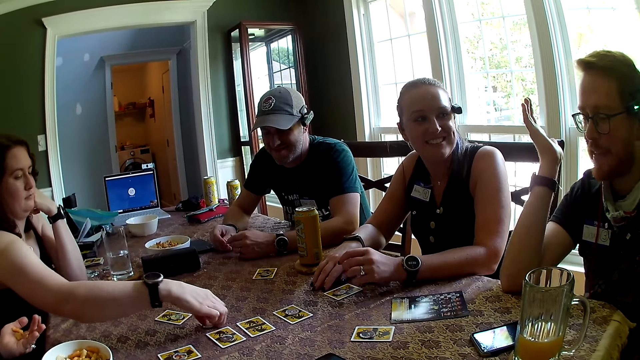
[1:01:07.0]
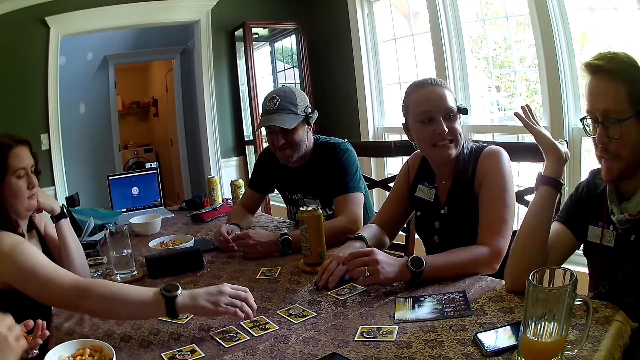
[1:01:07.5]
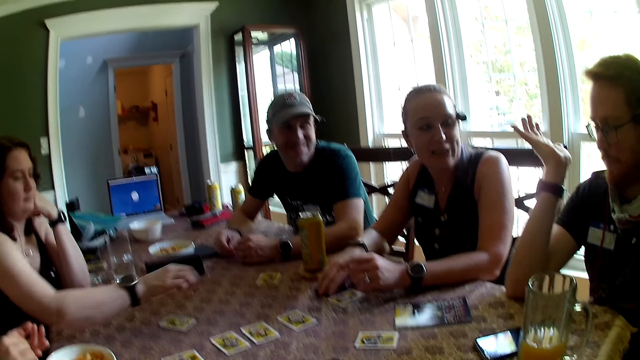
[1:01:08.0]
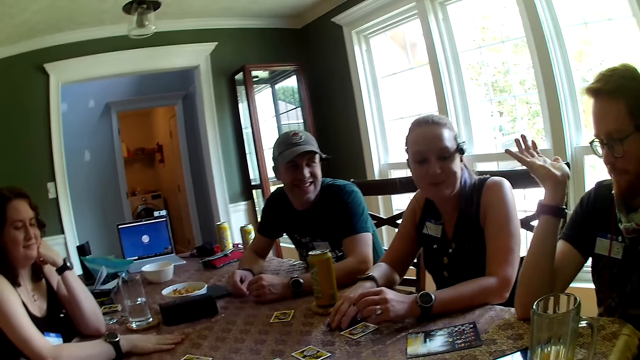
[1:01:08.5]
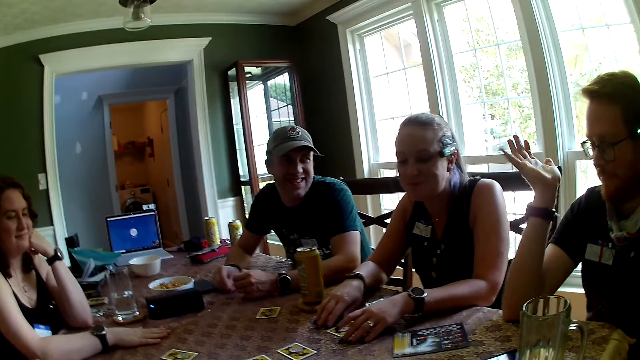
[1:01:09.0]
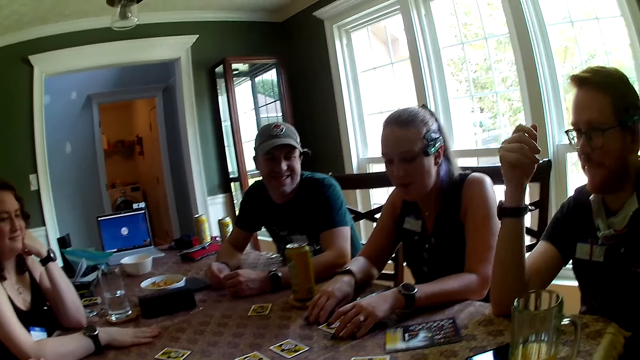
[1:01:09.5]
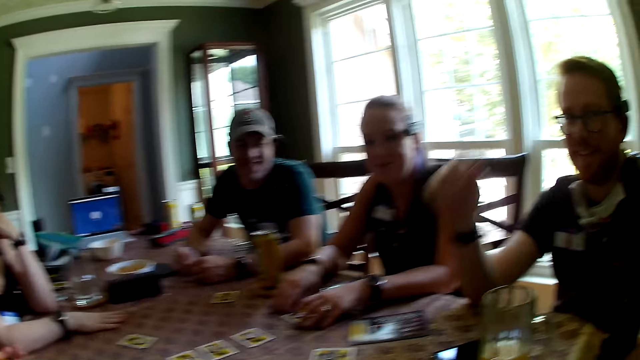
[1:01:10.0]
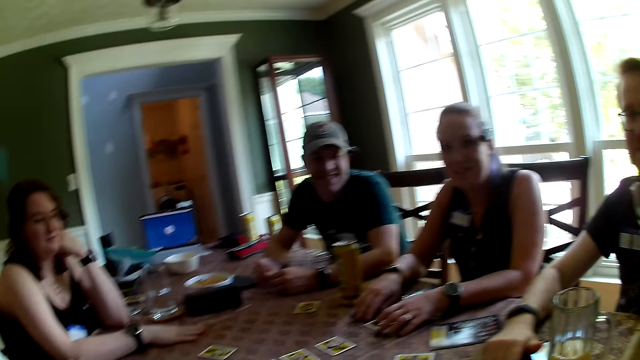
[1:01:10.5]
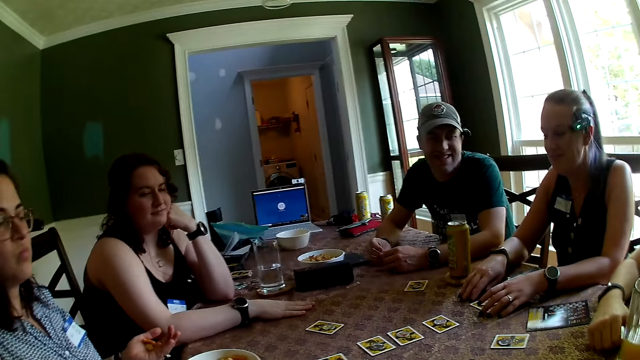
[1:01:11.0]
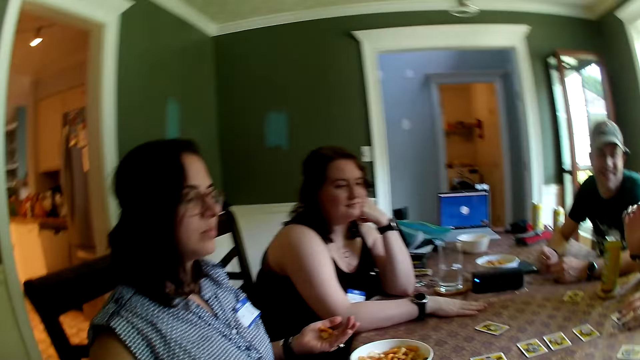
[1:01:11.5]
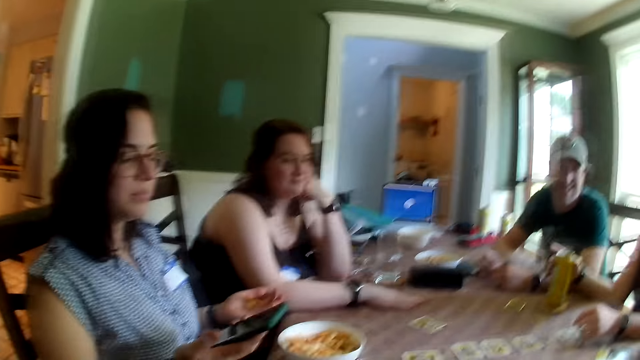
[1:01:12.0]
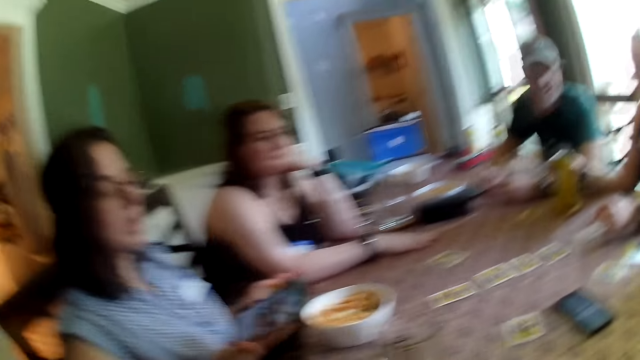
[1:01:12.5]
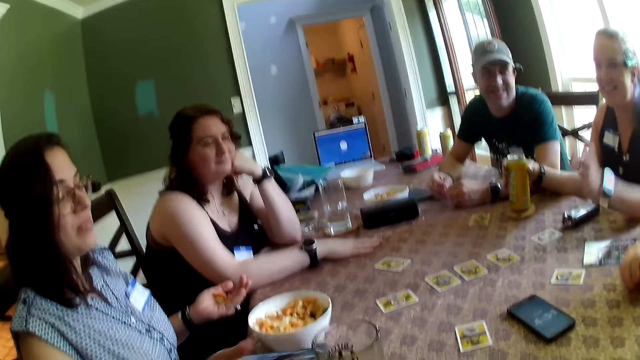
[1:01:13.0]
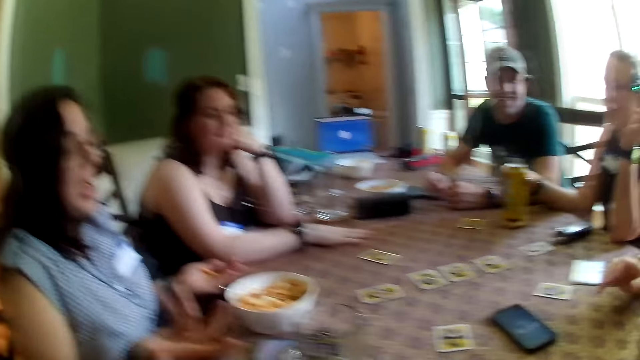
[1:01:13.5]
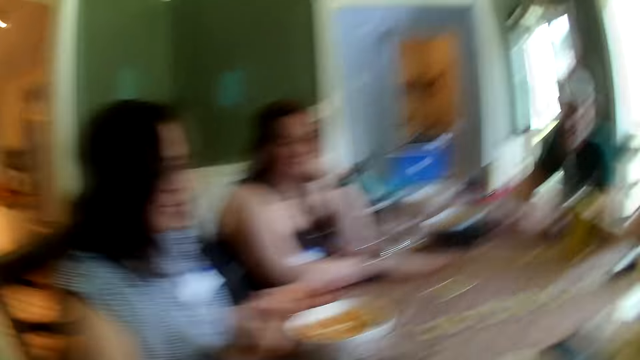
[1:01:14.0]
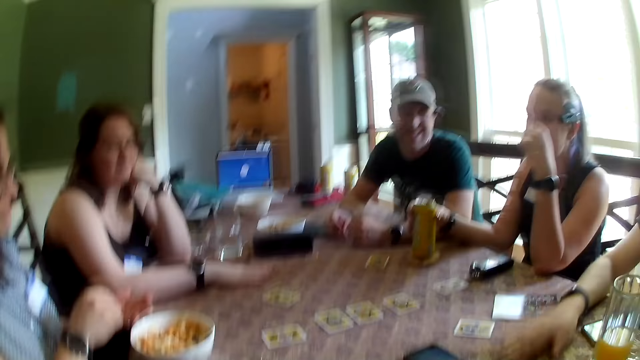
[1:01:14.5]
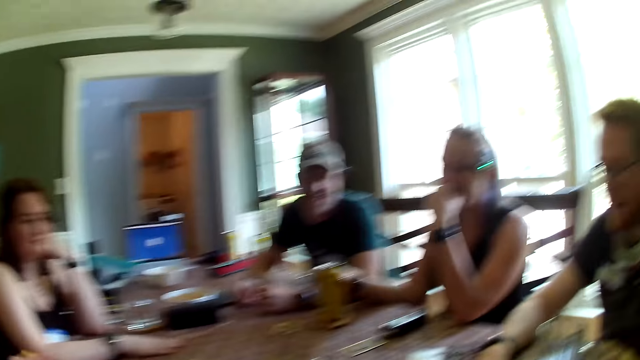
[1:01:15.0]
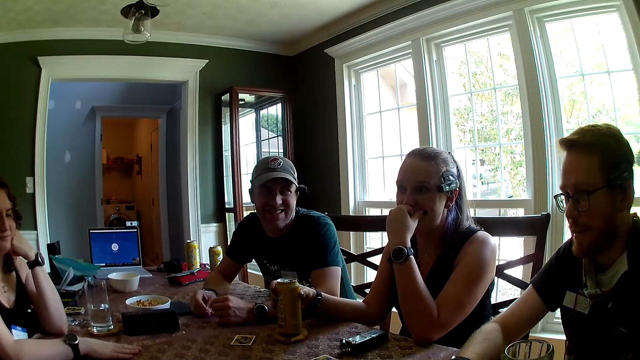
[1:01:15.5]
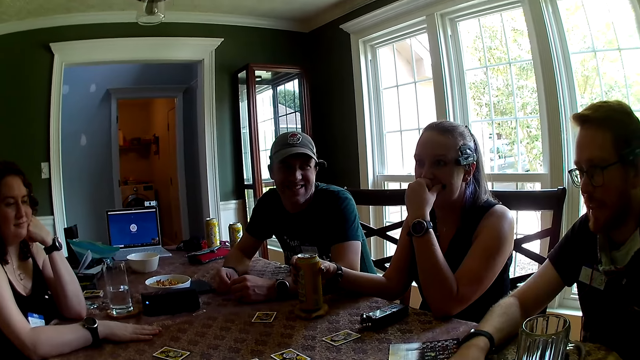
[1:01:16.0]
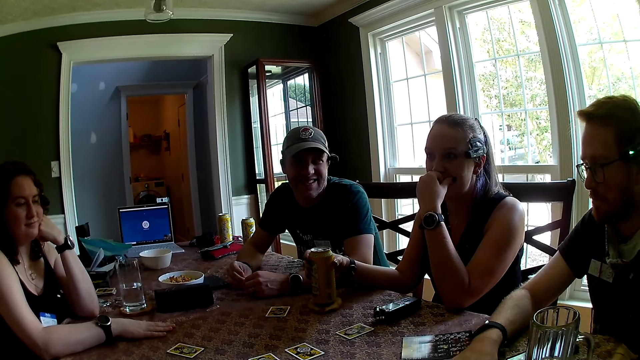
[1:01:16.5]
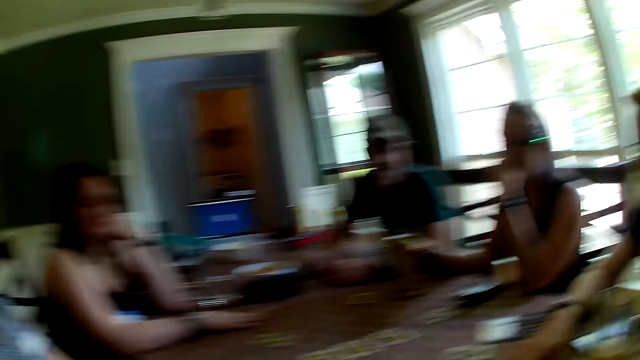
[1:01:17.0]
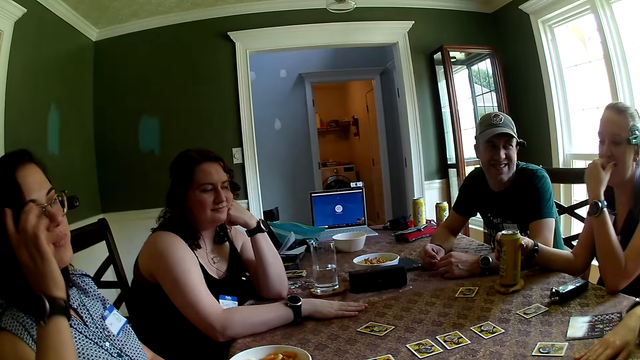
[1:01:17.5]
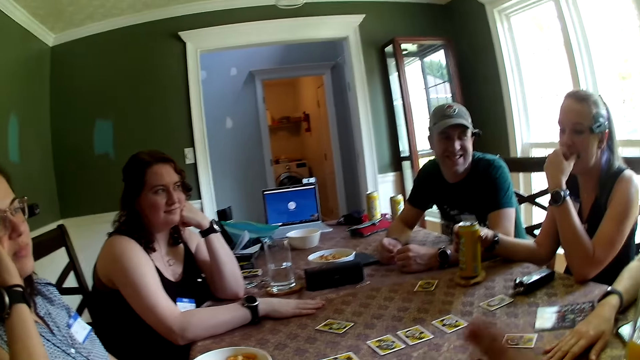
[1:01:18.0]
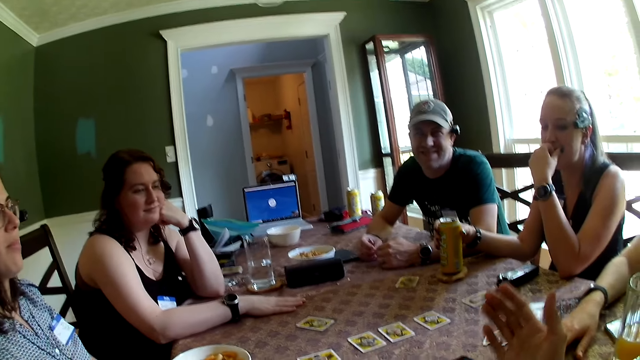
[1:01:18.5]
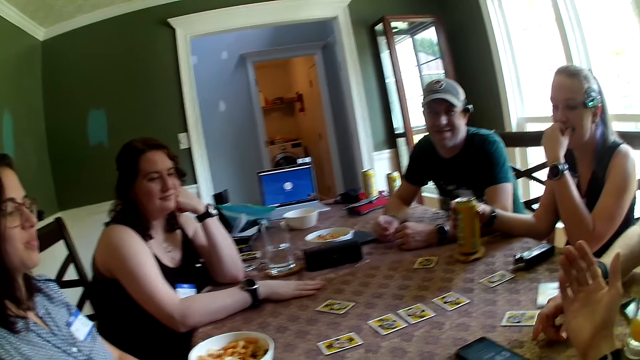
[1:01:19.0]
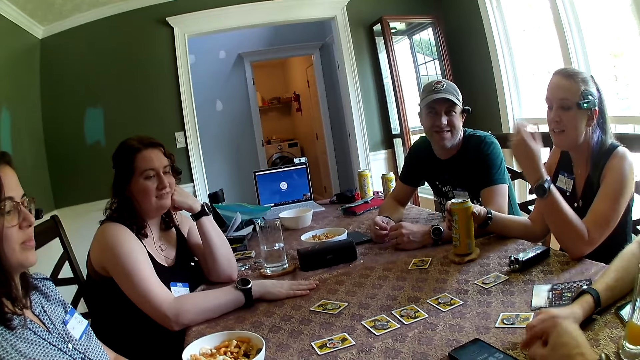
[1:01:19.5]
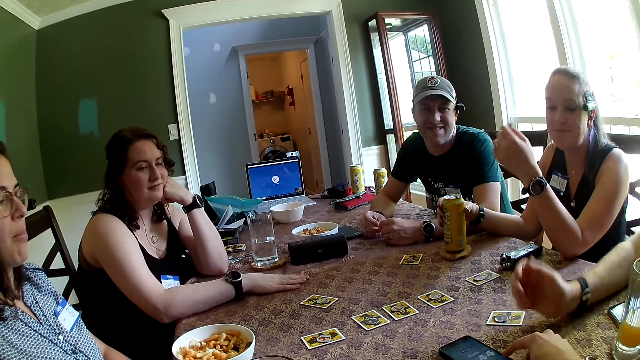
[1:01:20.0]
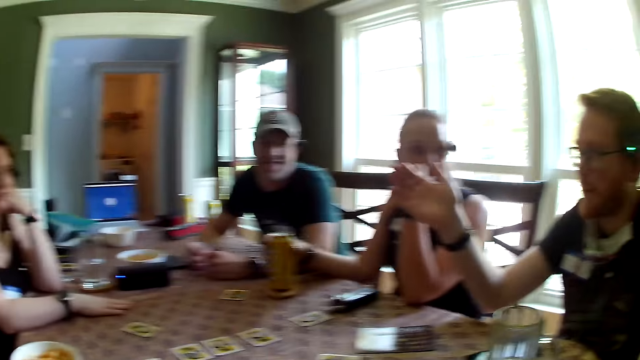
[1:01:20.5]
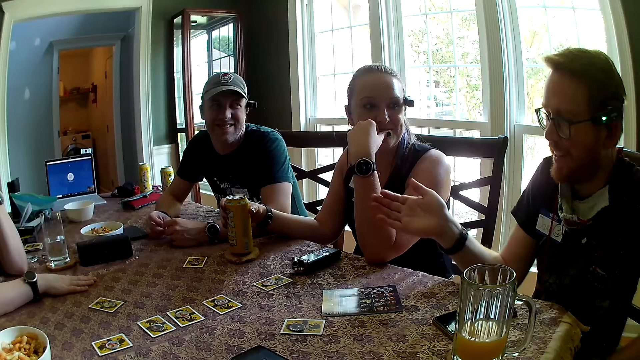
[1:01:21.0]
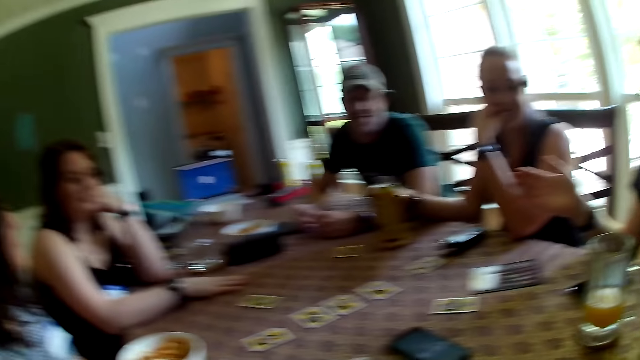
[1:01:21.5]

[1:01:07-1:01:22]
The camera wearer looks around the house. They talk to a man. The woman adjusts her glasses with her right hand.

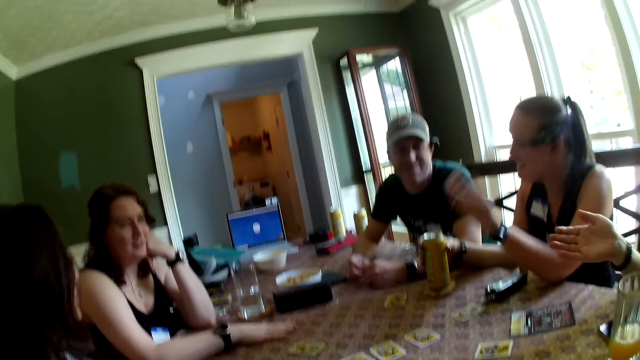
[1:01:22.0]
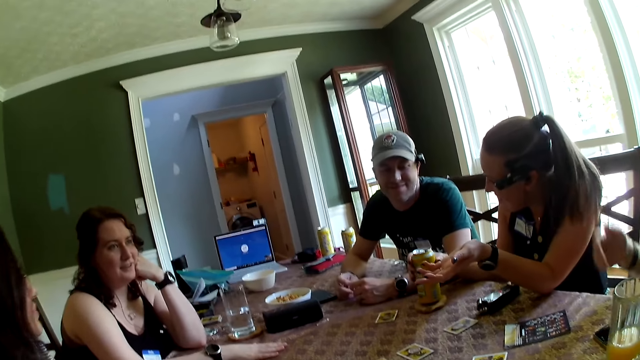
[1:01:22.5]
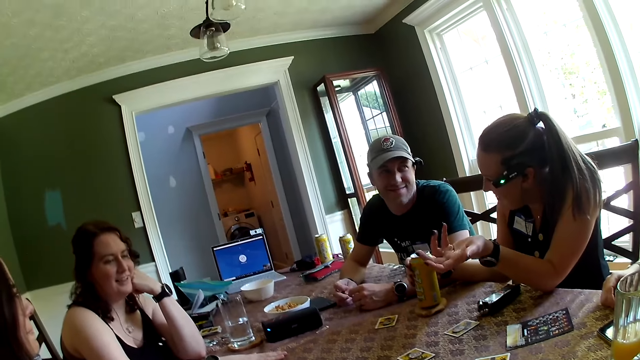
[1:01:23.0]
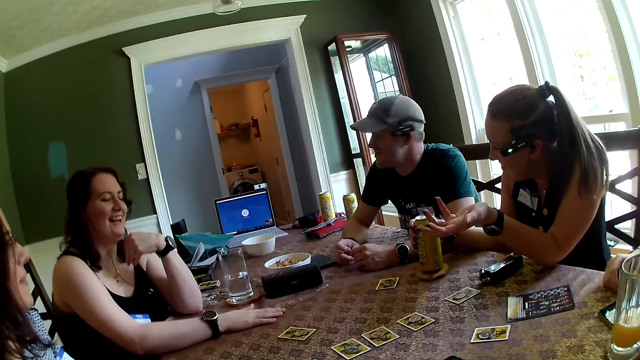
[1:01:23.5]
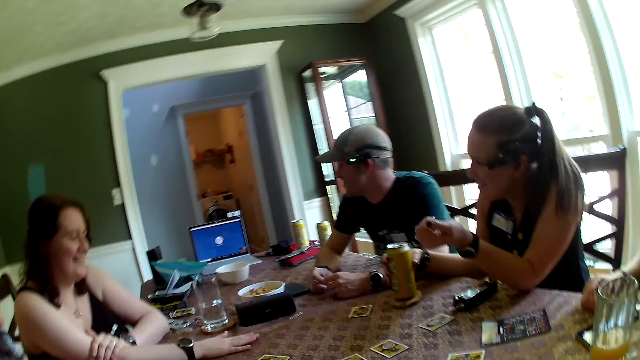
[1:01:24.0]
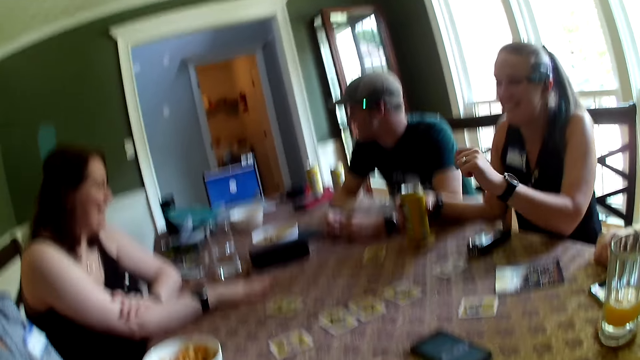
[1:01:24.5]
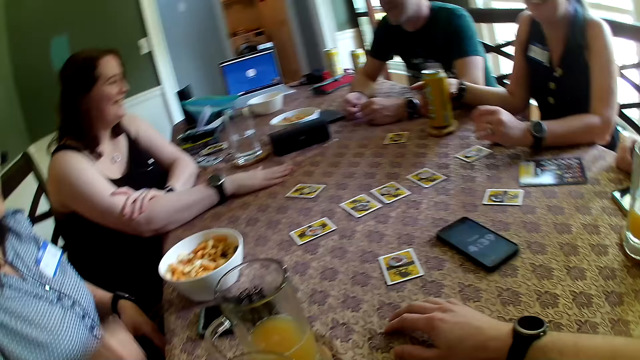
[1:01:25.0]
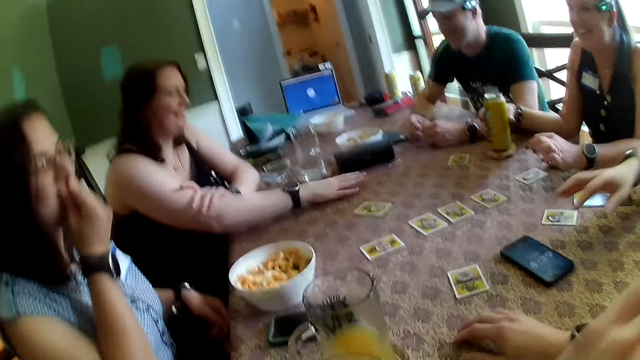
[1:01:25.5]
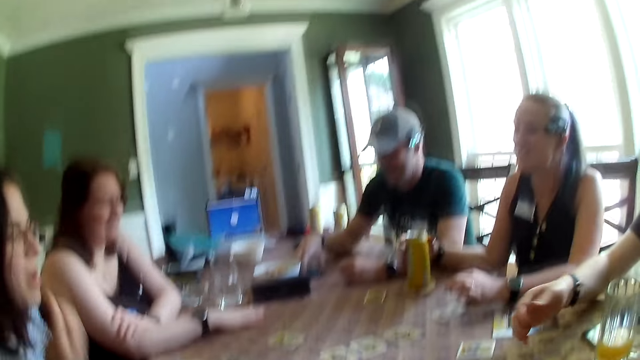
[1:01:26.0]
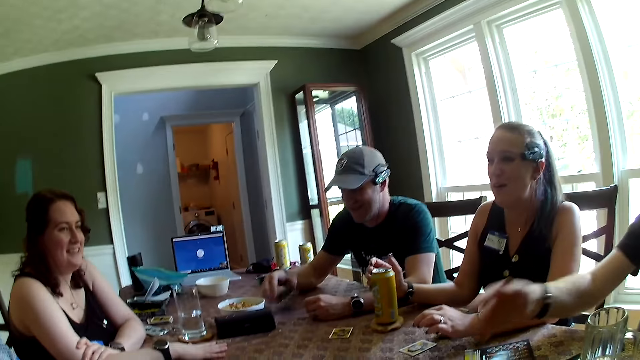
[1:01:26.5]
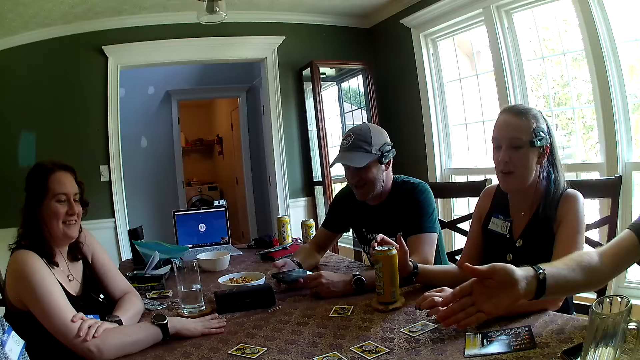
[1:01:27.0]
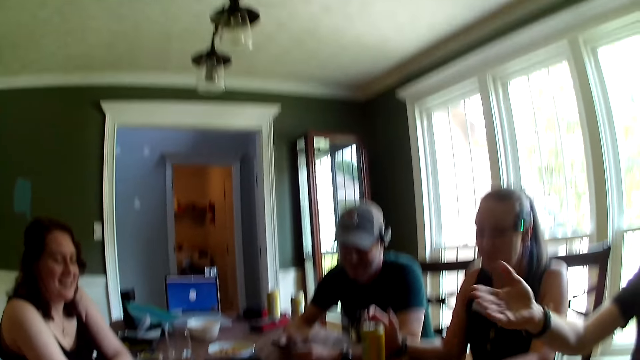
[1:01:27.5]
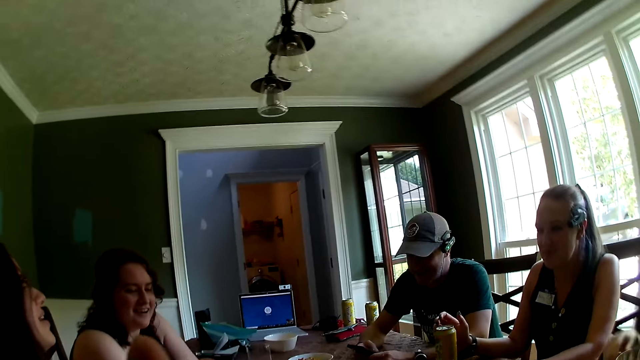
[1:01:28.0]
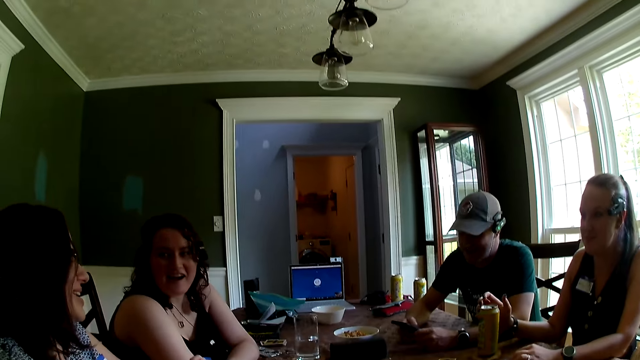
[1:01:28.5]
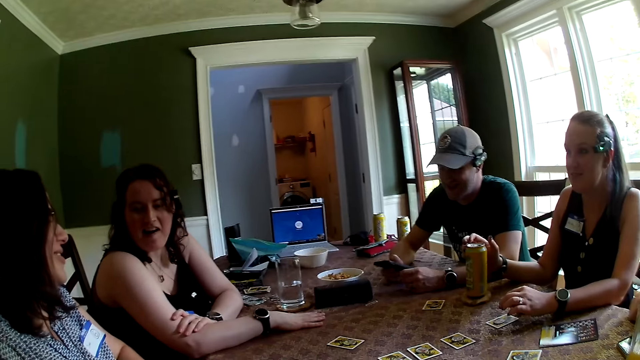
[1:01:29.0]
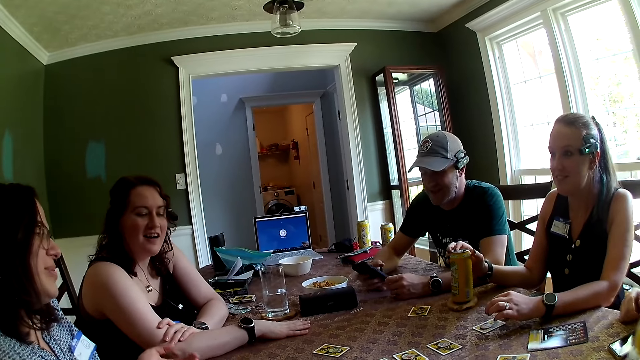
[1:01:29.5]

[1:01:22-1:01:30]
A man picks his phone from the table with his right hand.
